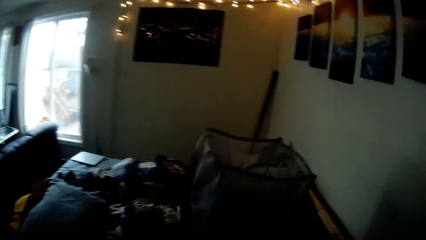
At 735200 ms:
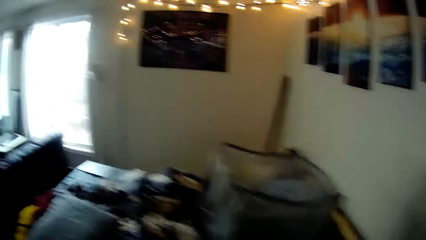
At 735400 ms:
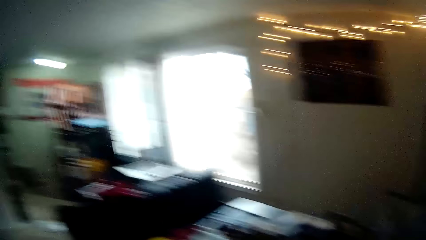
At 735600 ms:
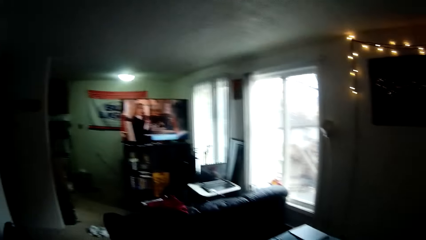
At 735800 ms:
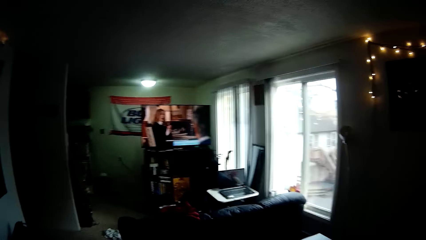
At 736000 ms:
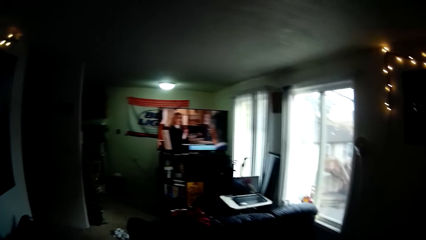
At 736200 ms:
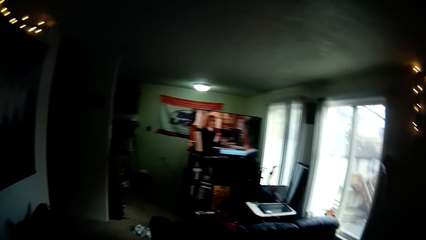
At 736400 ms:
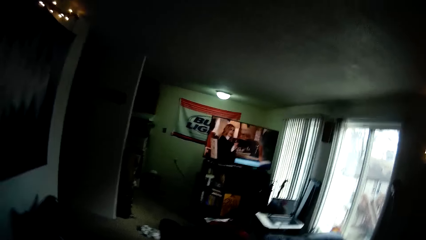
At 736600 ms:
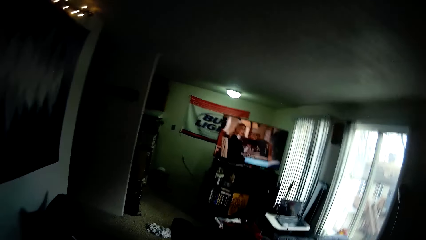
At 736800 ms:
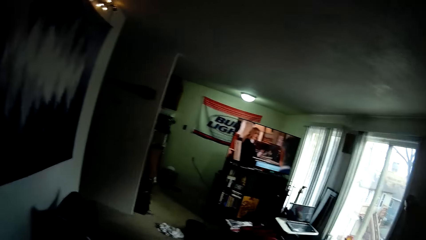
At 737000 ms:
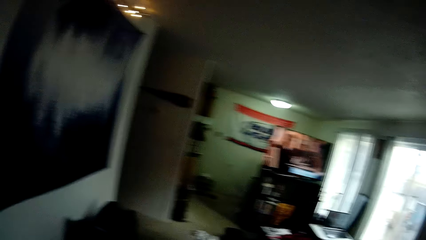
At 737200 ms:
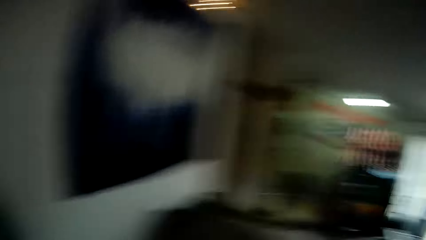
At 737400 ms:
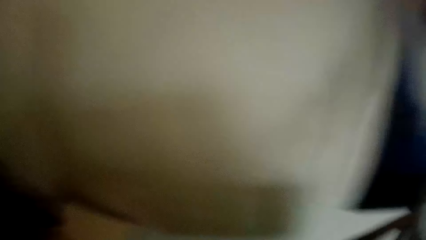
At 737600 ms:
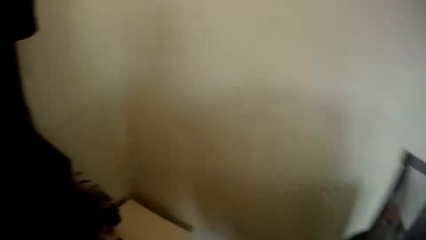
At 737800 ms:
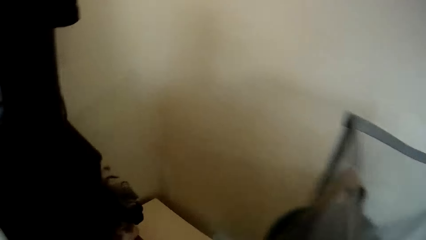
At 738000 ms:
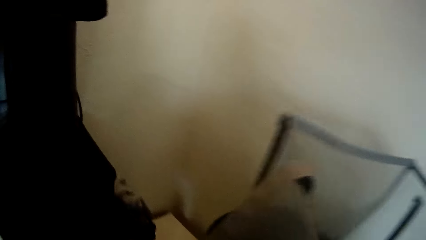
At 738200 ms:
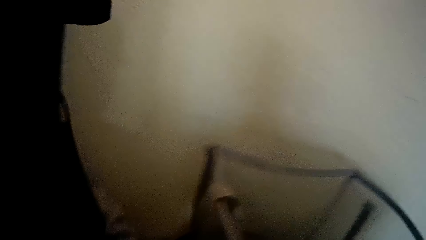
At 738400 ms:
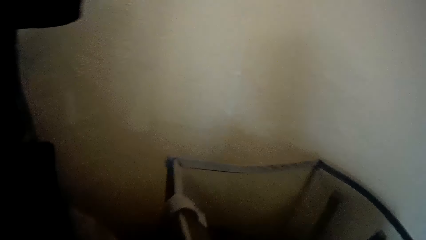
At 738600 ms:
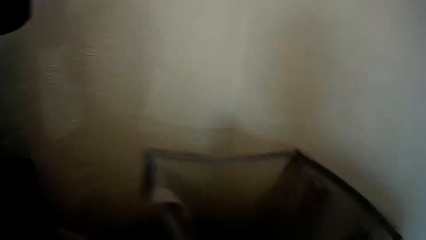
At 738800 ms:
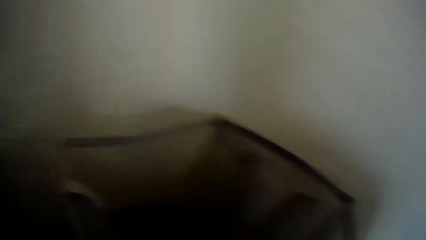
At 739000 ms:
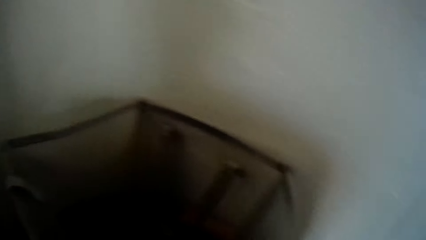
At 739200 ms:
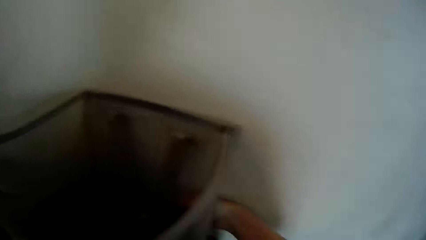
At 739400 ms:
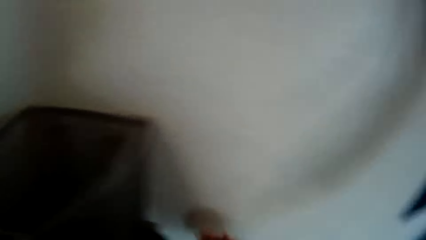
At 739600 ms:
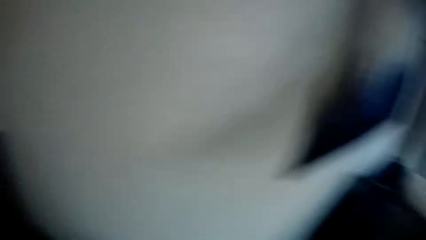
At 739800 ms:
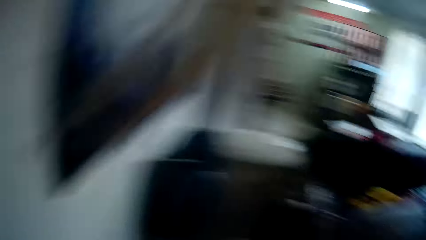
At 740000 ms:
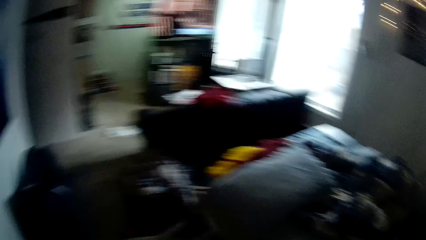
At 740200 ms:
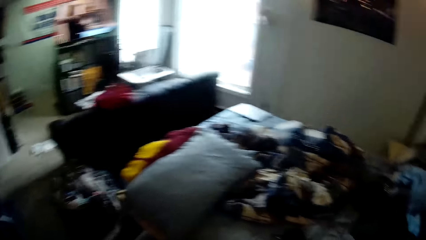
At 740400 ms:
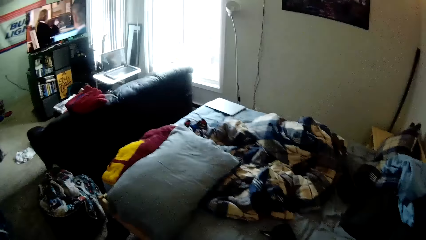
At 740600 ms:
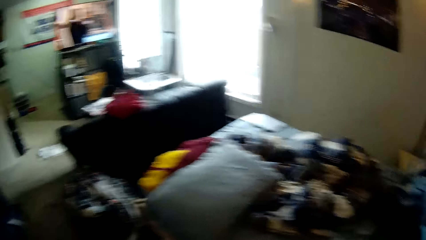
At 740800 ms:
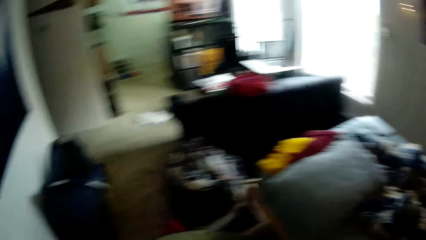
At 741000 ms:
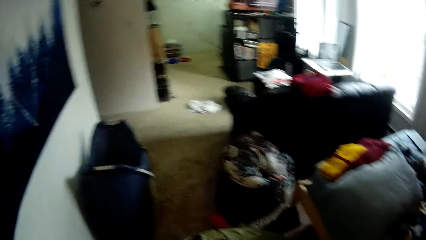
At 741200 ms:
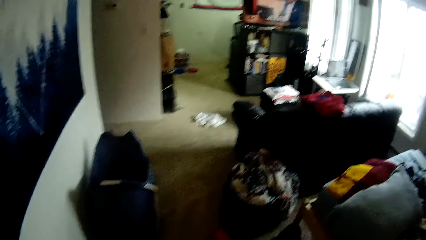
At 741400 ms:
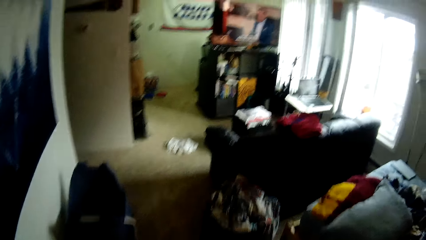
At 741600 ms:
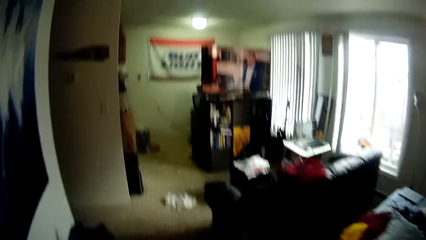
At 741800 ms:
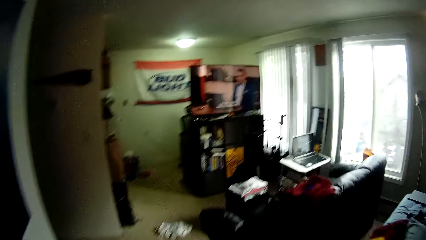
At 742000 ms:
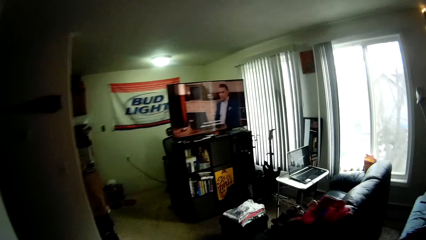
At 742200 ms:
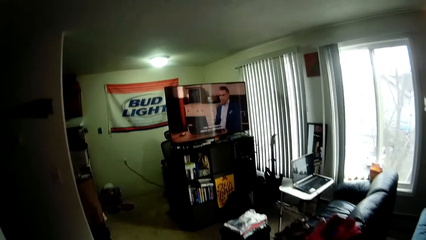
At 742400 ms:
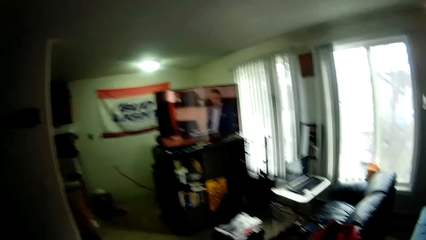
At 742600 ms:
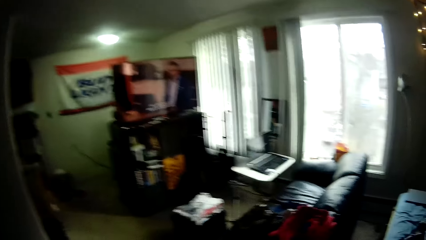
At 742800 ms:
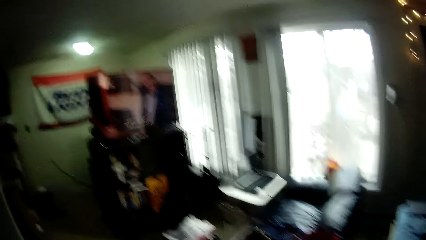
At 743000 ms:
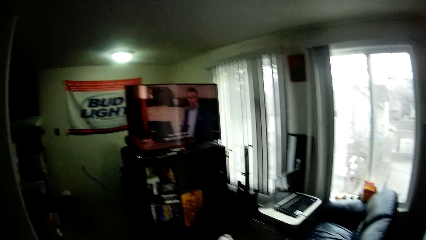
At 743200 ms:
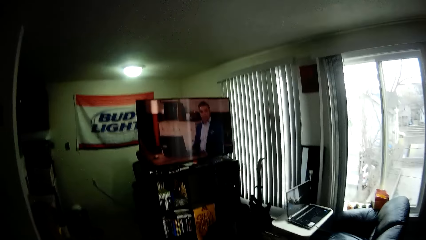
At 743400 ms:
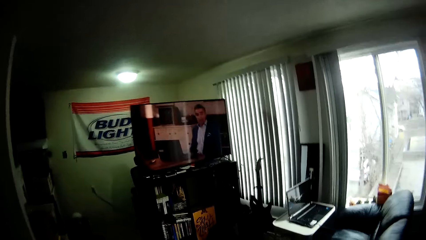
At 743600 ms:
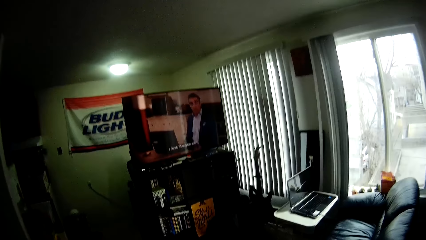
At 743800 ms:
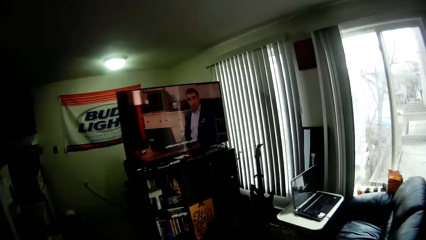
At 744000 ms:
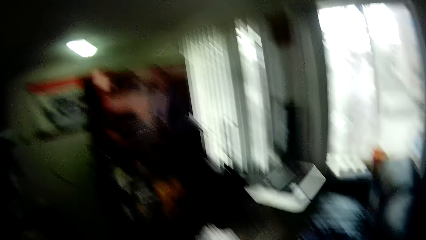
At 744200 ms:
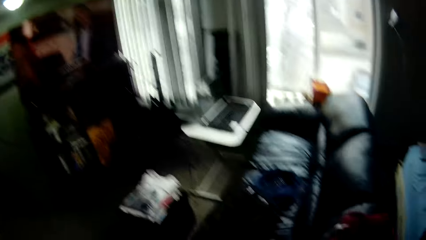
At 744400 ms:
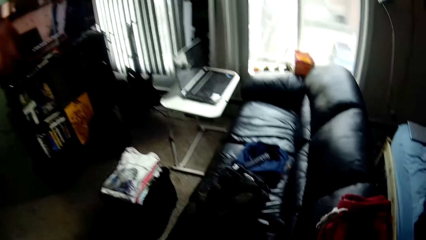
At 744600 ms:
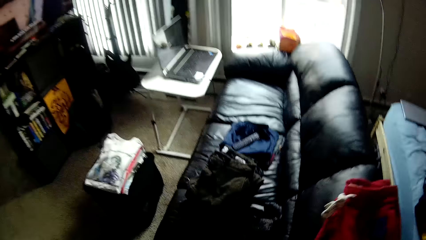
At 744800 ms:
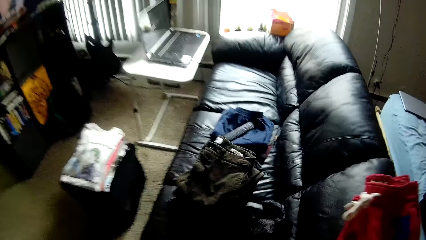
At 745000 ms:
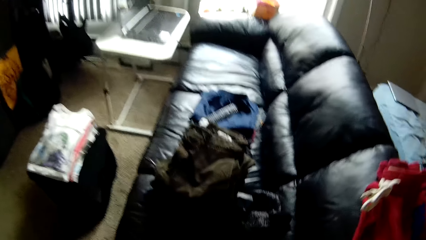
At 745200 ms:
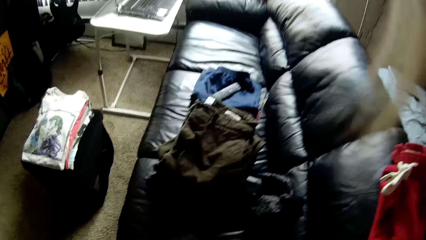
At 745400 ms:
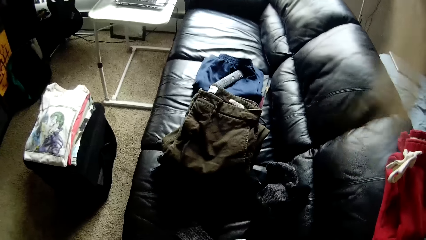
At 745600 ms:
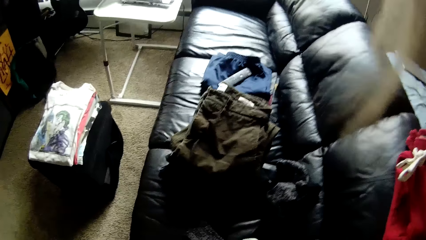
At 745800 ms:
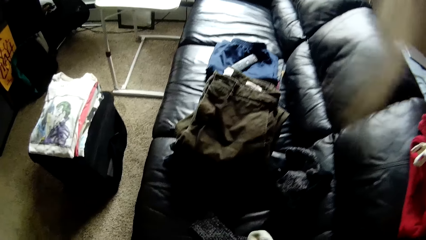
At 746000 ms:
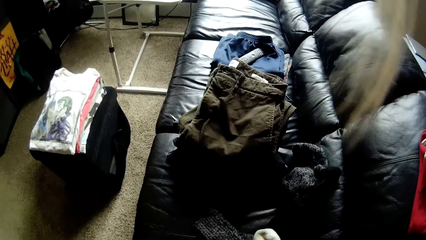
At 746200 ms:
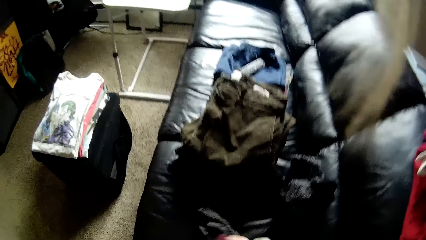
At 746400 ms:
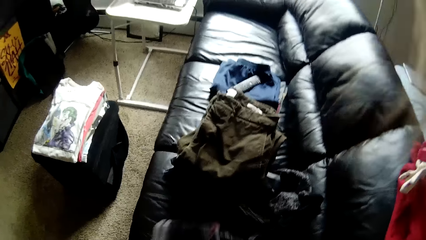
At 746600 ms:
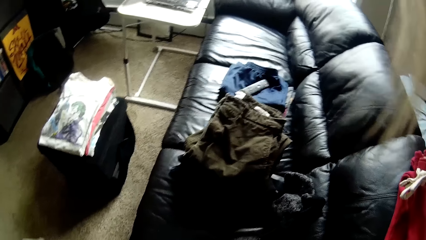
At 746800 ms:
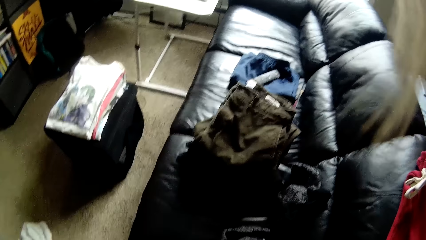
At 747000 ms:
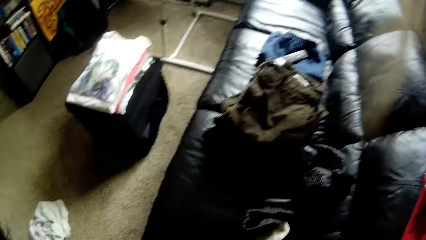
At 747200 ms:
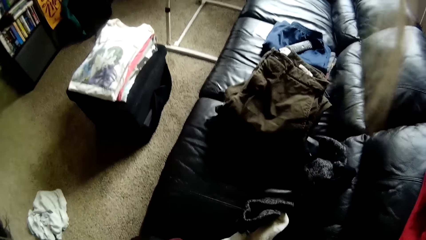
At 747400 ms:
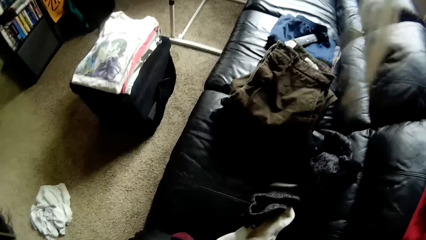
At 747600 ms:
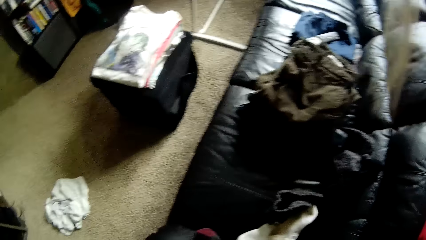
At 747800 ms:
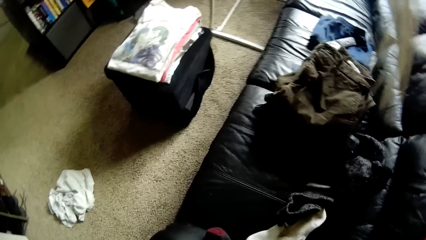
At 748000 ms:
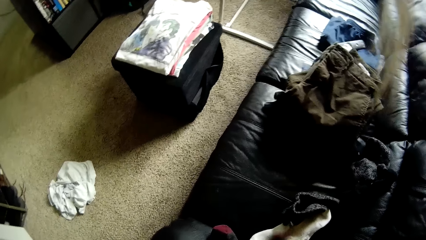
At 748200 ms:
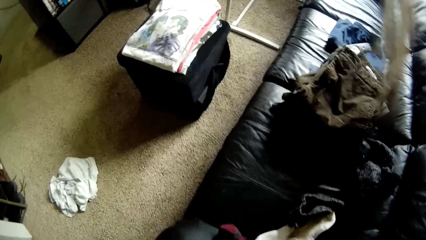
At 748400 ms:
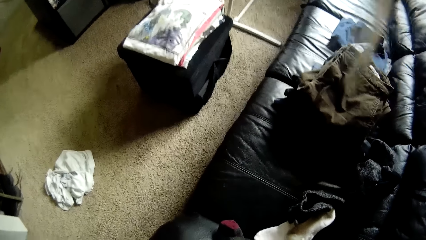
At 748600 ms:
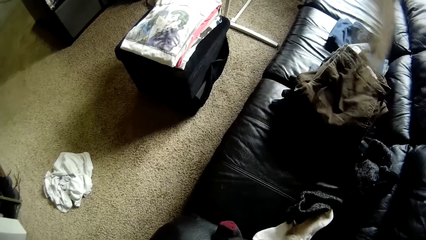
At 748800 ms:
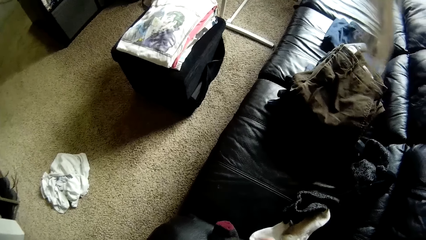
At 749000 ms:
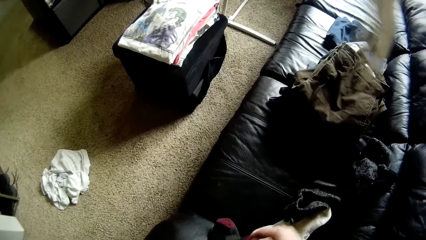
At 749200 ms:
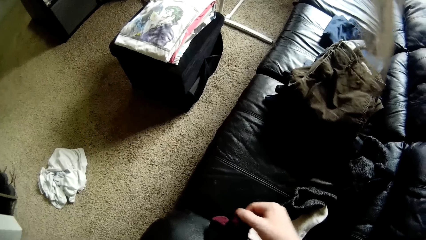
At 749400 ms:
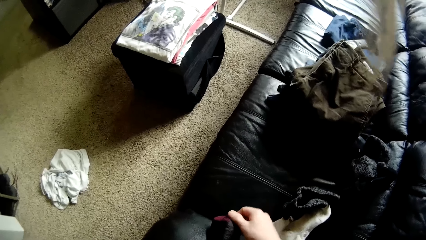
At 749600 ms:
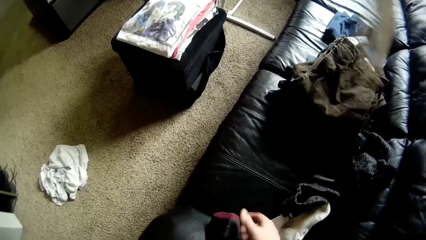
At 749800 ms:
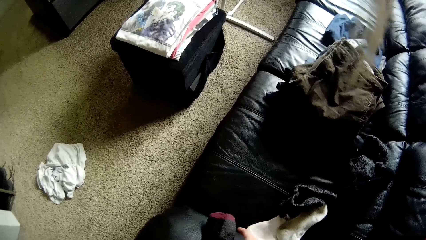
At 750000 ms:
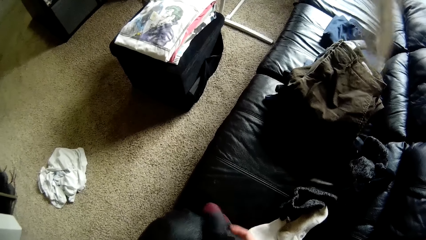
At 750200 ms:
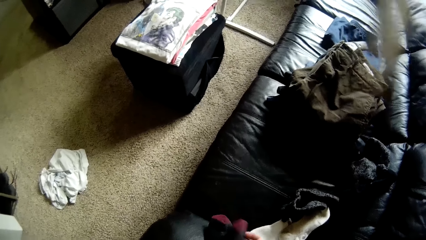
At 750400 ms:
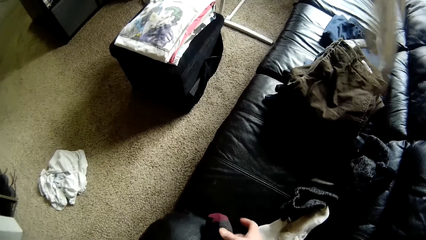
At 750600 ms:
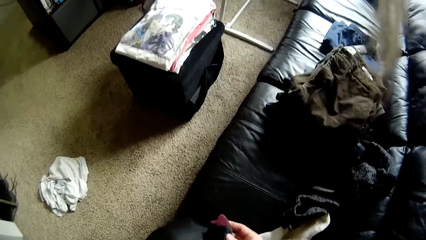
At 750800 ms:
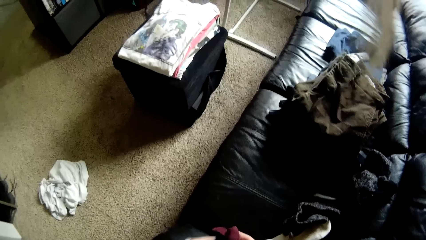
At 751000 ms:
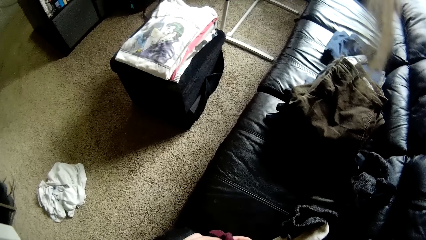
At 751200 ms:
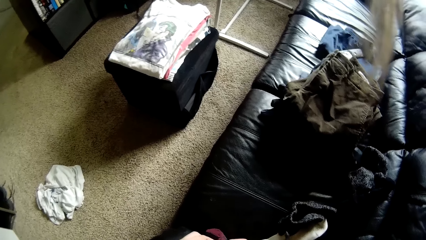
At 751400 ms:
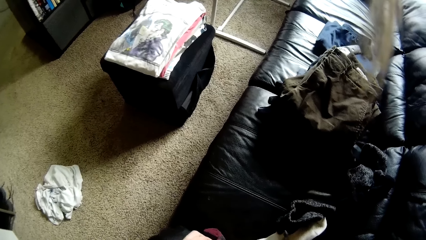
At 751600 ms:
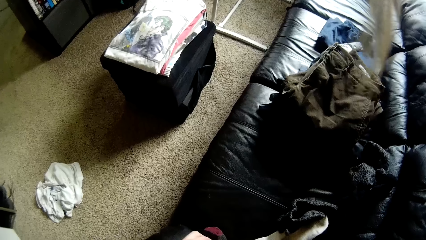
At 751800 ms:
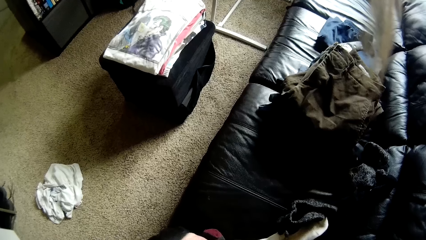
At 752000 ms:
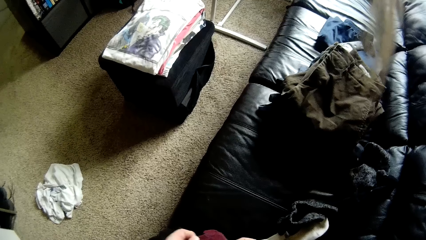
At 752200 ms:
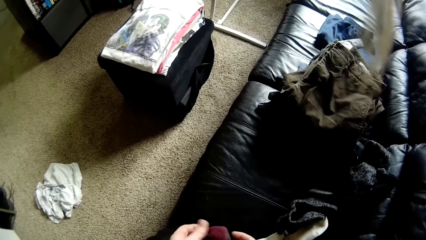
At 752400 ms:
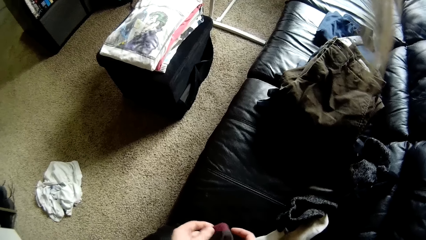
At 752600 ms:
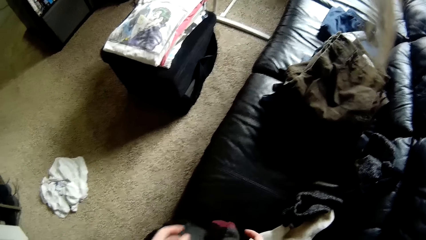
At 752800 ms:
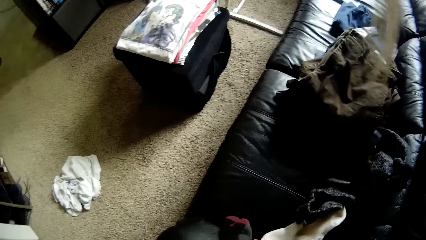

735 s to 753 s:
The camera wearer puts the basket with the net bag in it on the table top with her right hand. She carries the laundry basket. She walks around the house. She picks up a cloth, holds the cloth, and holds the cloth with both hands.
